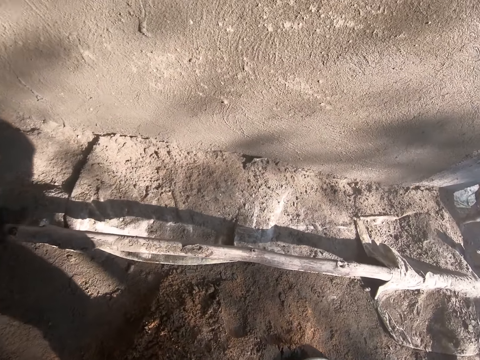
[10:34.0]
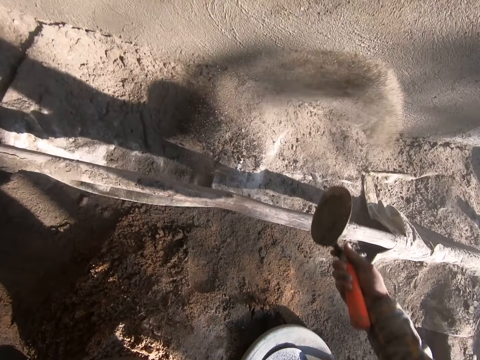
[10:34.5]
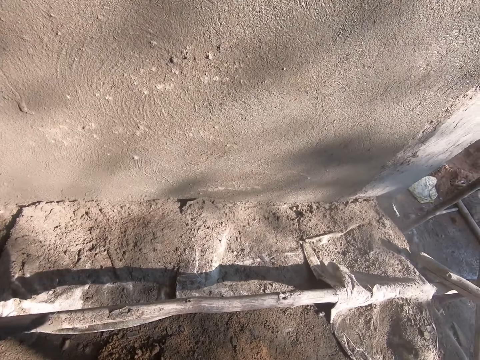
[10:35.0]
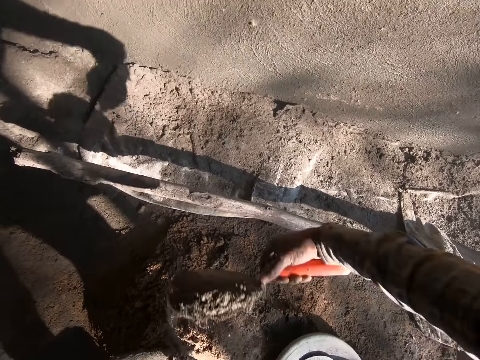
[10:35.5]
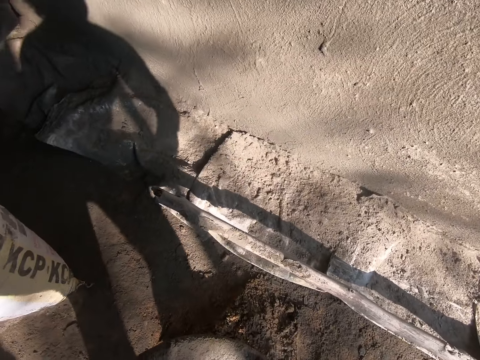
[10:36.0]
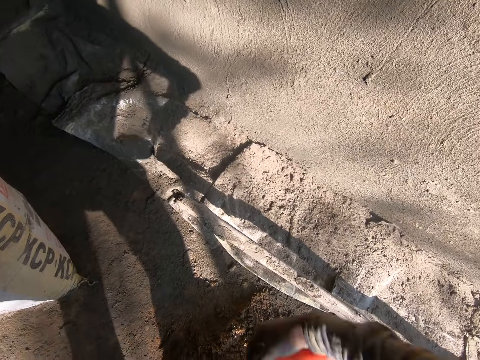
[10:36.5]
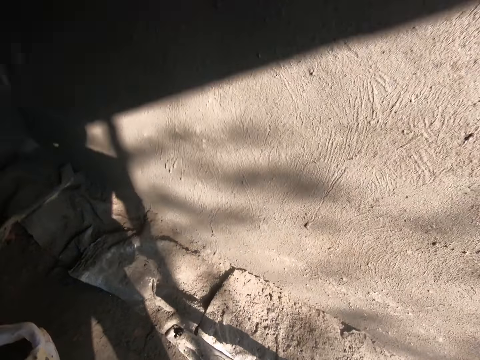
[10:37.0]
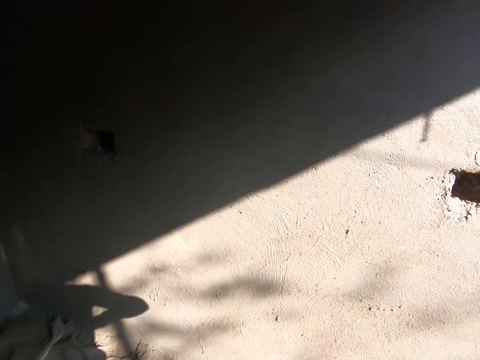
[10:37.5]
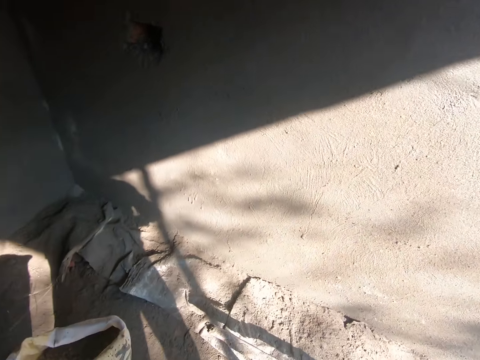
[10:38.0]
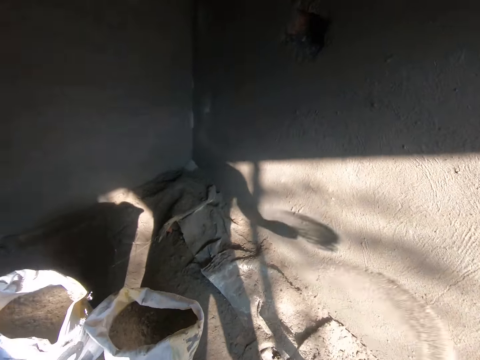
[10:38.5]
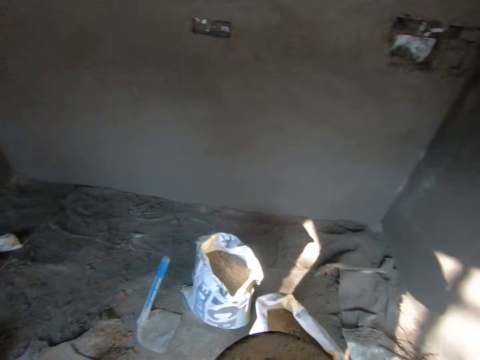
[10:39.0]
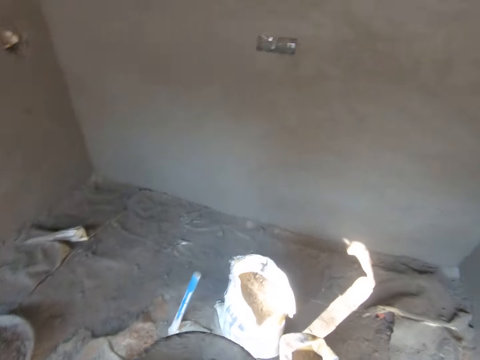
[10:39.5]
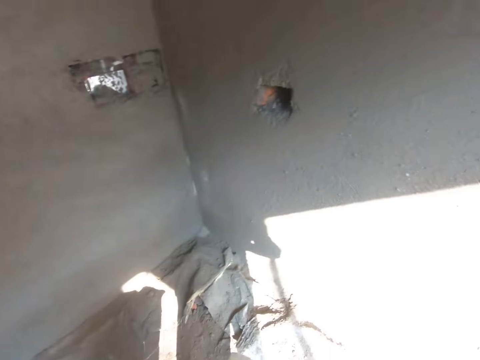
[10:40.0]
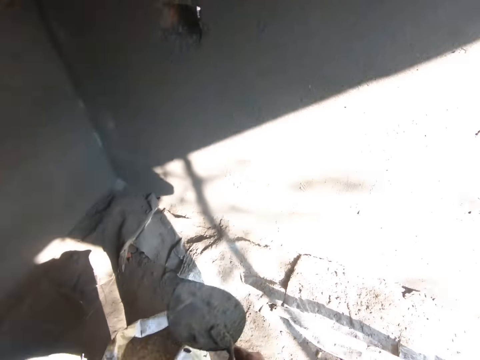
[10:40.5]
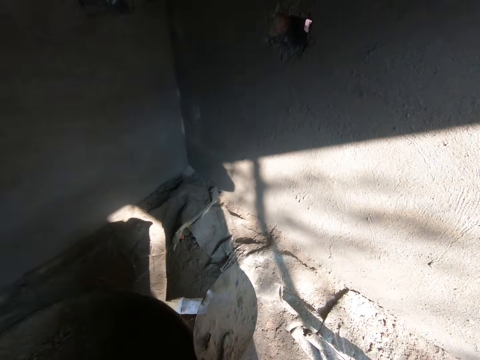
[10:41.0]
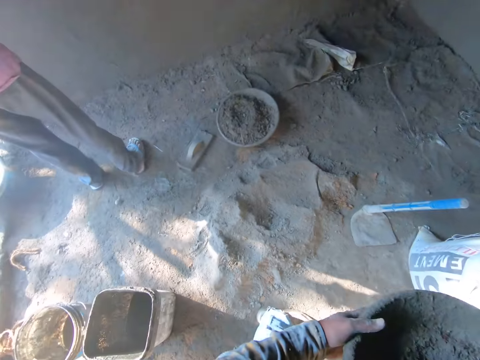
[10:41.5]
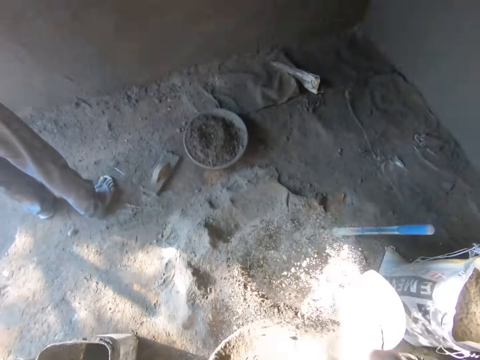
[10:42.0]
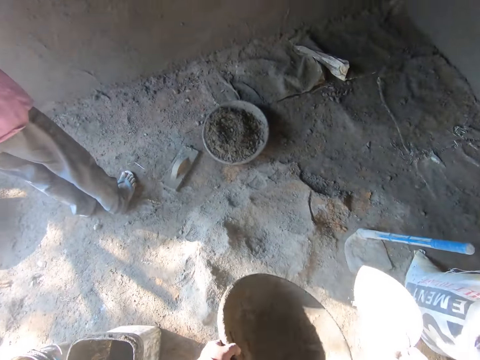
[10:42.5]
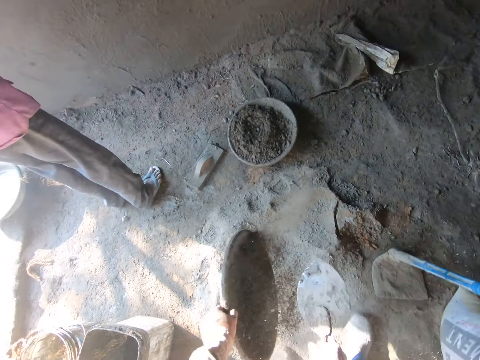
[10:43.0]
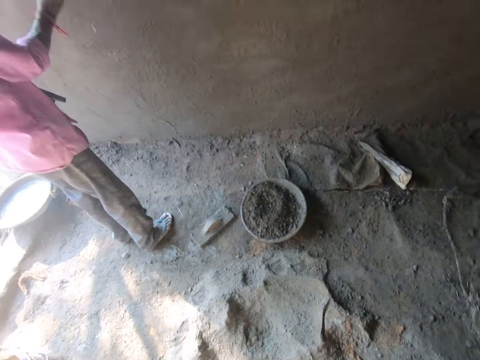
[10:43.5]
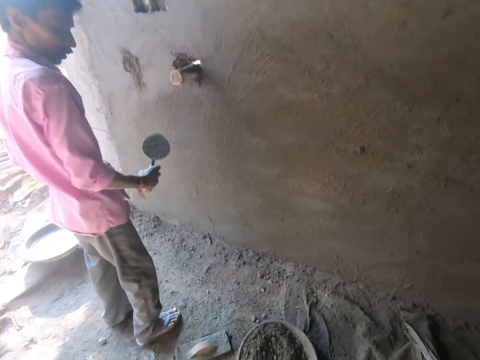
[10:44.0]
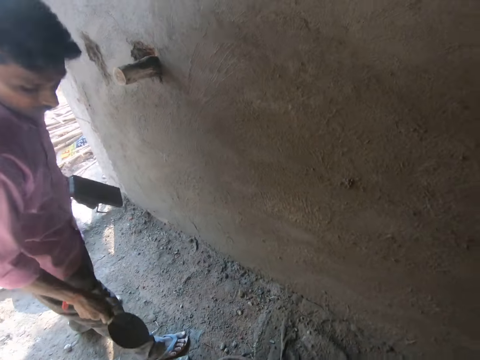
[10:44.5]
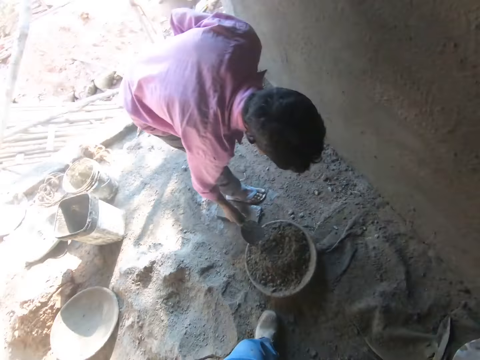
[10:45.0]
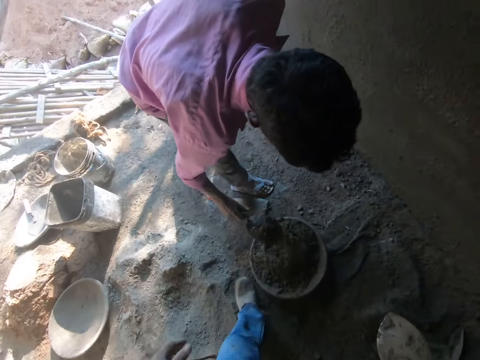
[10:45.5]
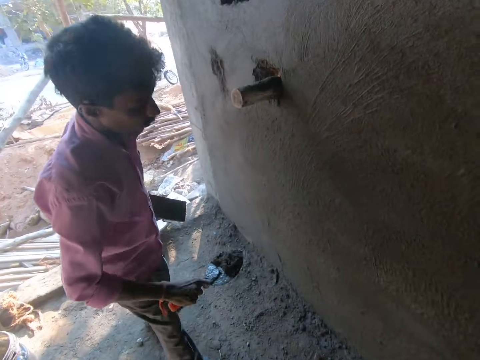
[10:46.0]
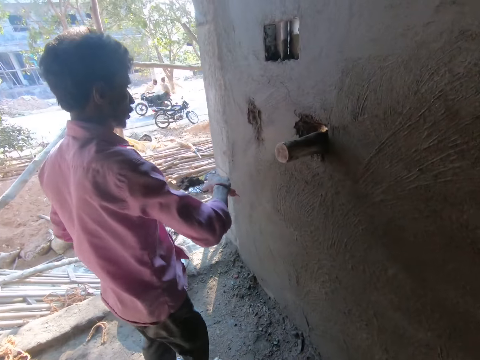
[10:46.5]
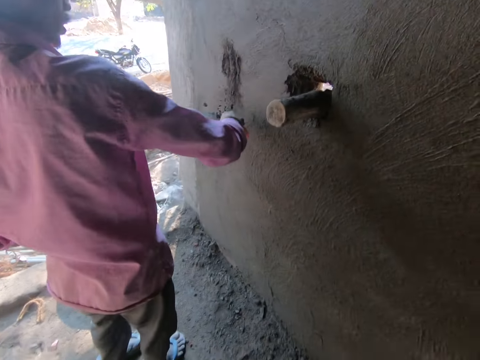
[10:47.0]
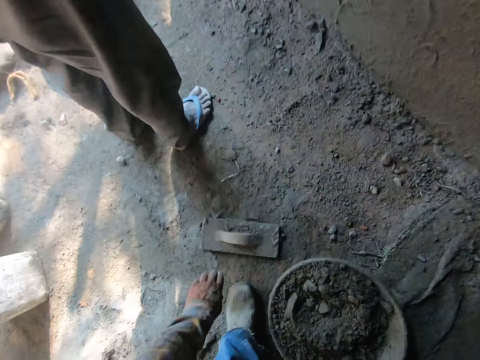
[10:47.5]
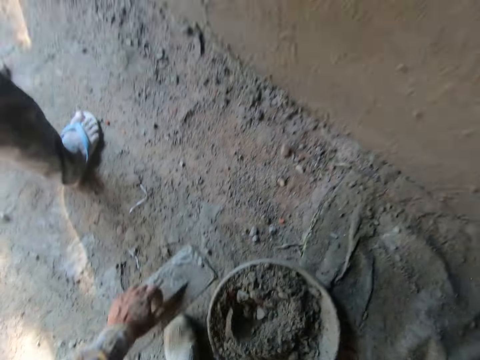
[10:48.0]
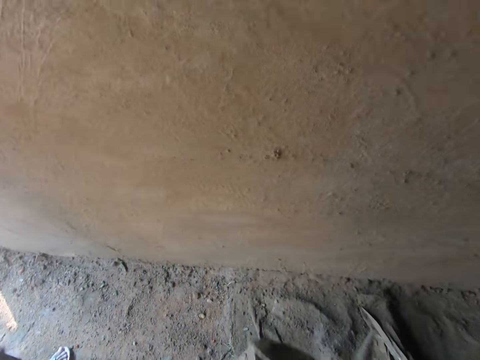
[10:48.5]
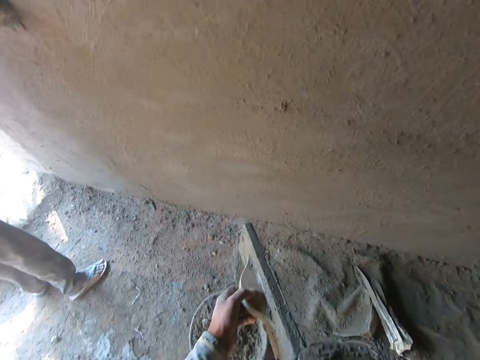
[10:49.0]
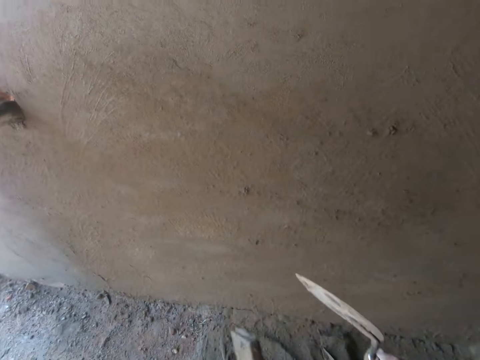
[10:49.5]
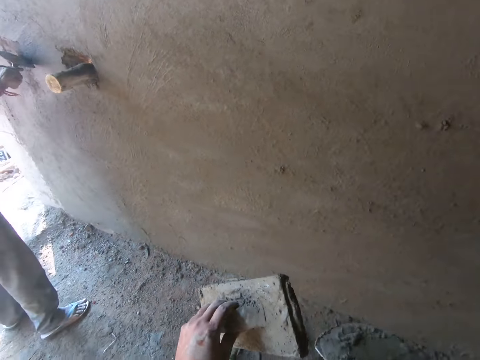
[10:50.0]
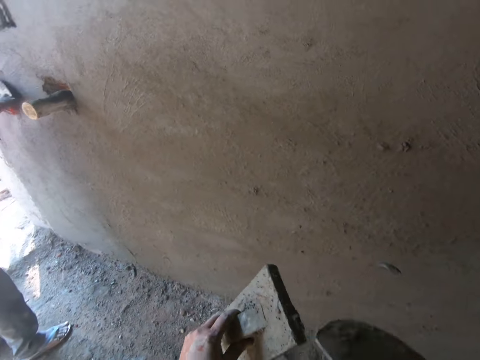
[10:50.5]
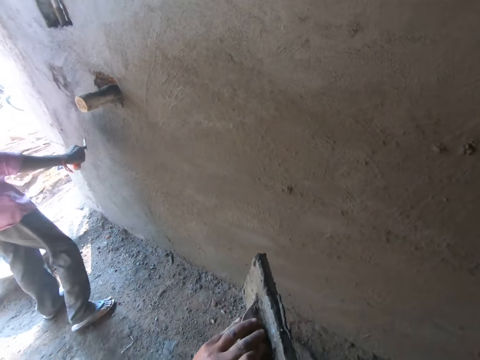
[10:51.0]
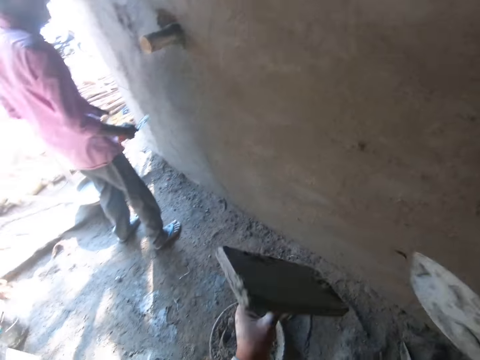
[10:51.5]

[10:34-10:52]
The camera wearer takes the cement with the trowel. They hold the cement basin. They throw the sand in the pan to the ground. They shake the cement basin. They hit the pan with the trowel. A man packs cement from a pan with a bricklaying trowel. The man holds a trowel in his hand and bends down. The man plasters the cement on the wall. The camera wearer picks up a plastering trowel from the ground. They scrape cement from the plastering trowel with the bricklaying trowel. The man plasters cement on the wall.

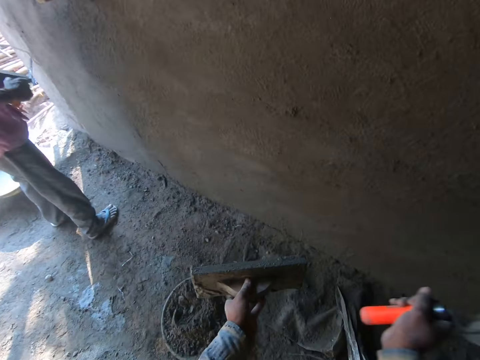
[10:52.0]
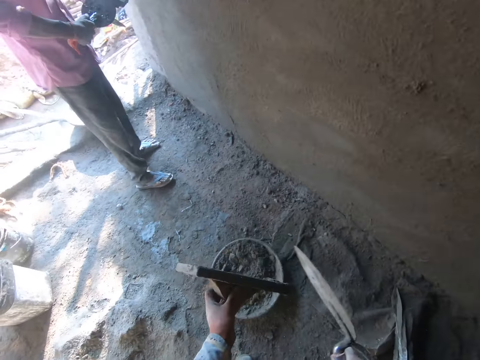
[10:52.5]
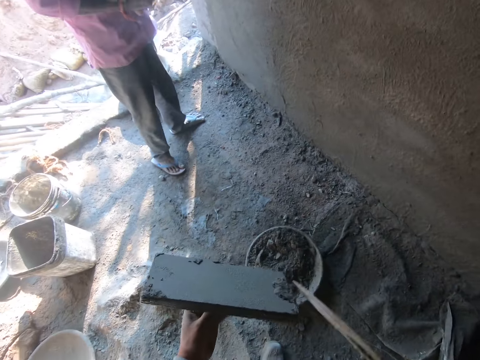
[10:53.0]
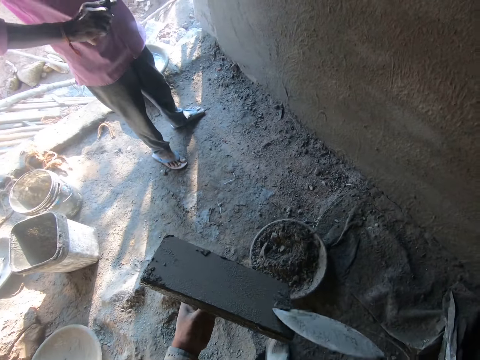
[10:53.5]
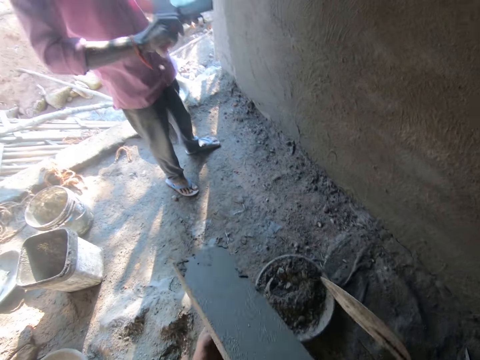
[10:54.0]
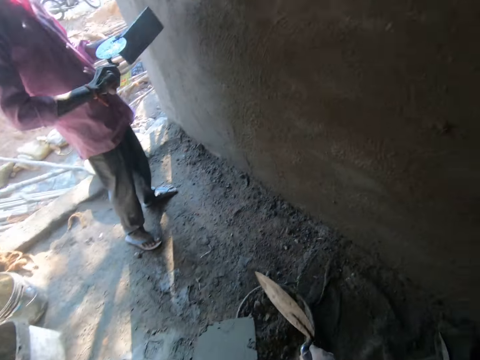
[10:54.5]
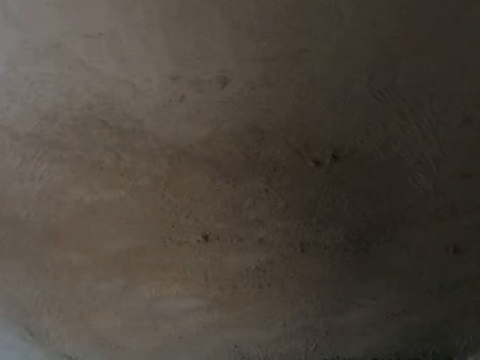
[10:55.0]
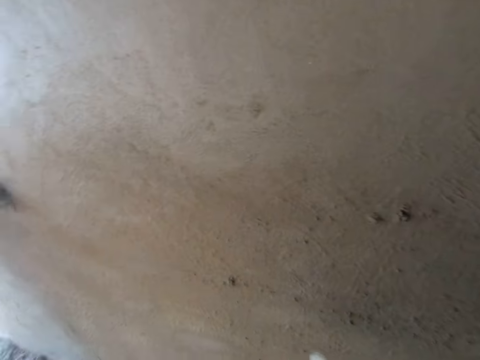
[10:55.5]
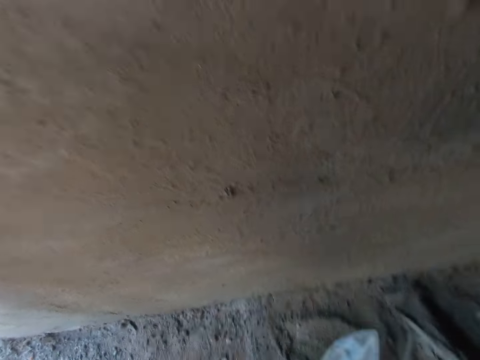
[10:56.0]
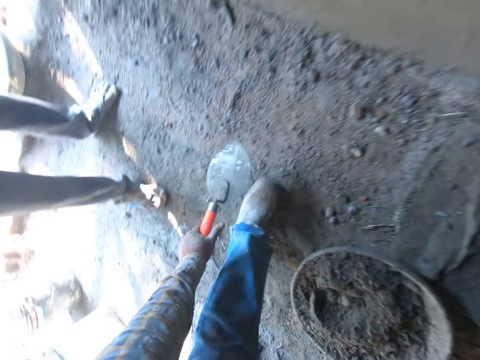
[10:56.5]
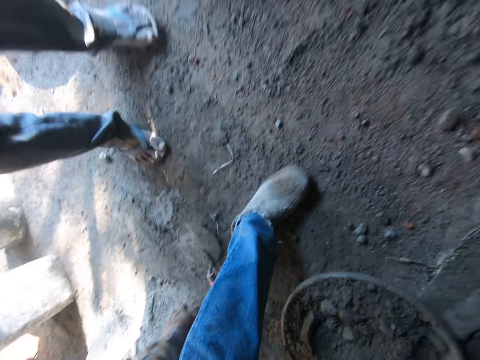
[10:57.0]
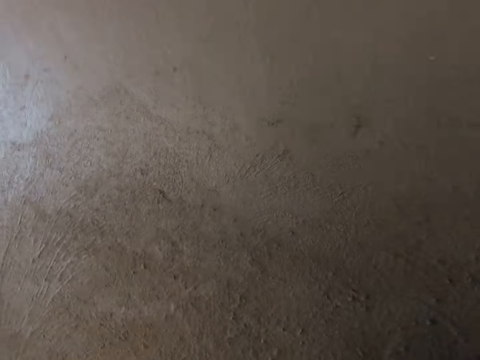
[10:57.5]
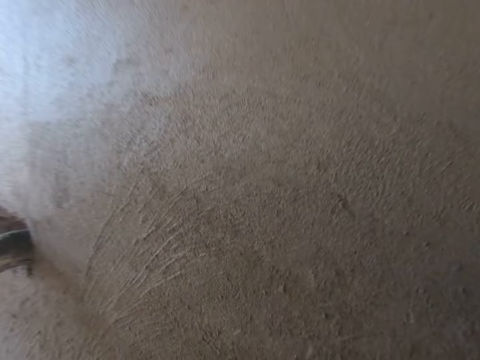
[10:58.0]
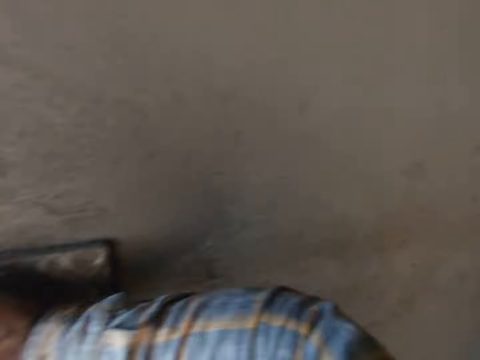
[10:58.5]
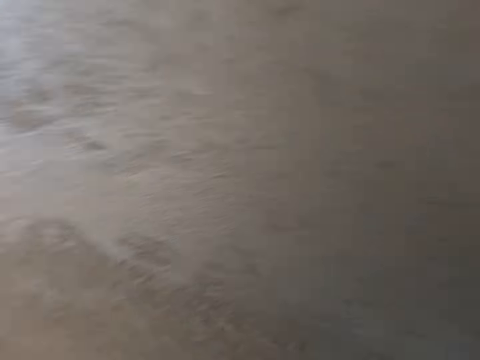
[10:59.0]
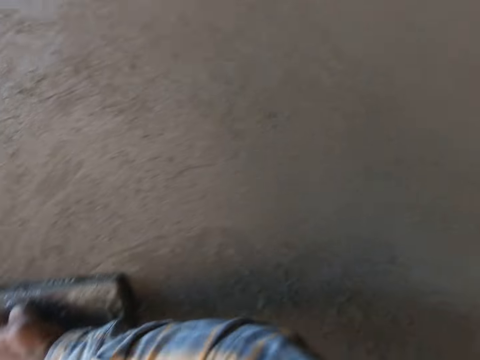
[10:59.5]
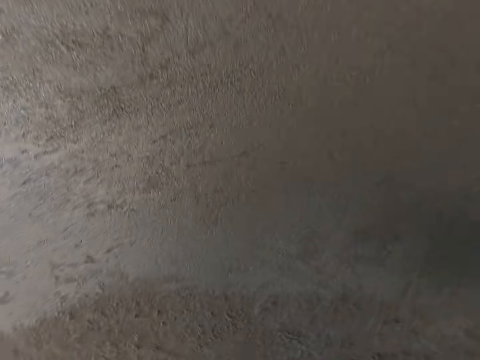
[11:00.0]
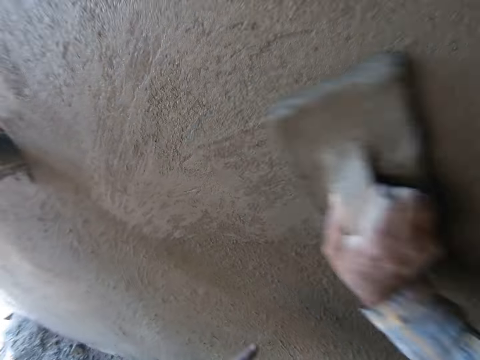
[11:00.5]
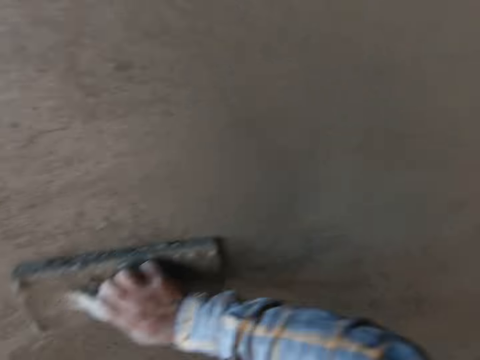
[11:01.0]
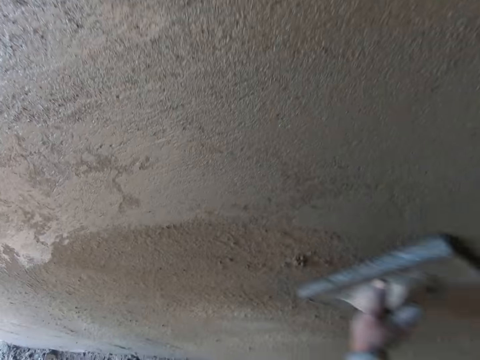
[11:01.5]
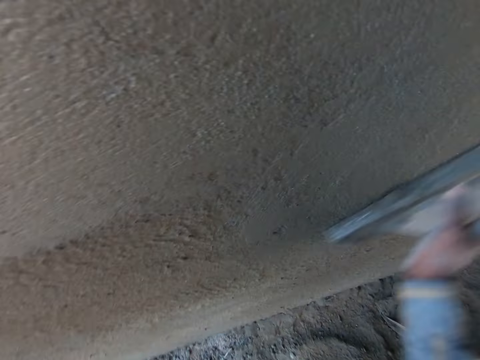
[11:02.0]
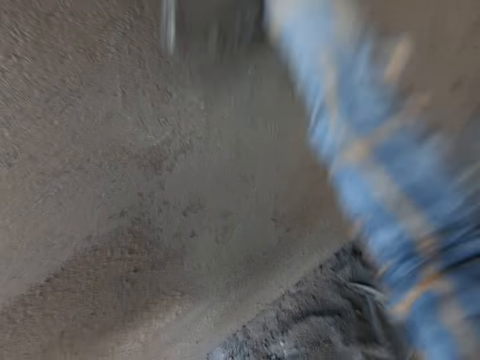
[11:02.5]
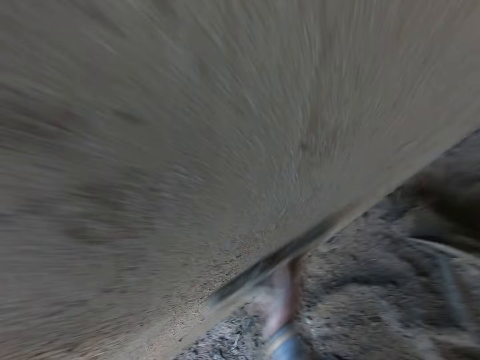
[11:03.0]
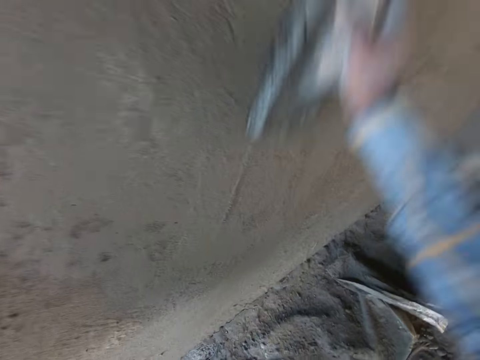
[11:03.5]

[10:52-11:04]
The camera wearer hits the plastering trowel with the bricklaying trowel. The man scrapes cement from a plastering trowel with the bricklaying trowel. The camera wearer scrapes cement from the plastering trowel with the bricklaying trowel. They put the bricklaying trowel on the ground. They smoothen the wall with the plastering trowel.
